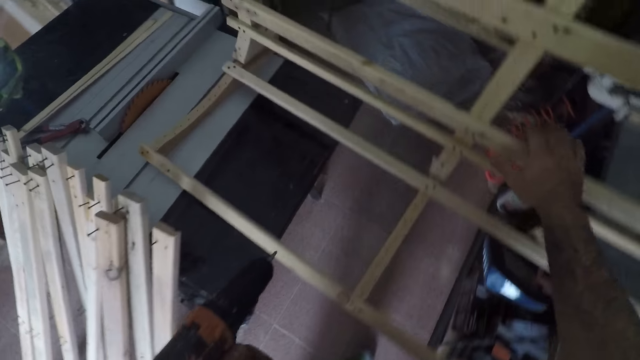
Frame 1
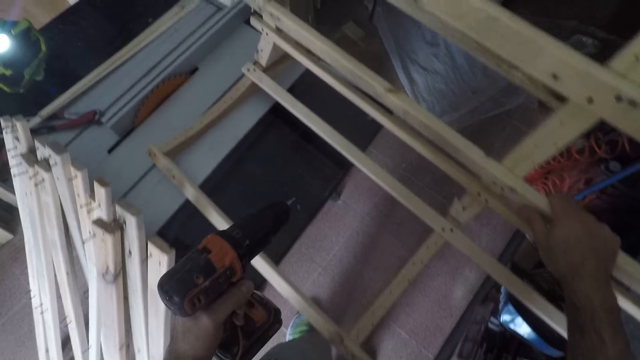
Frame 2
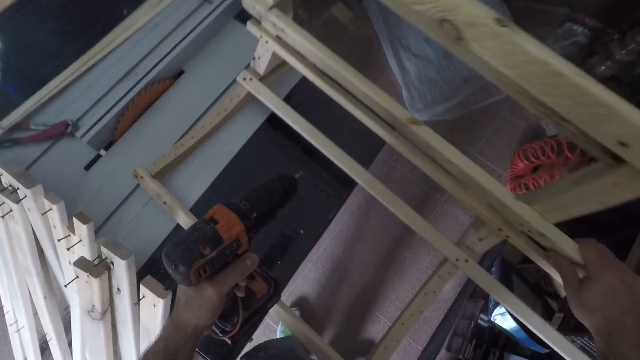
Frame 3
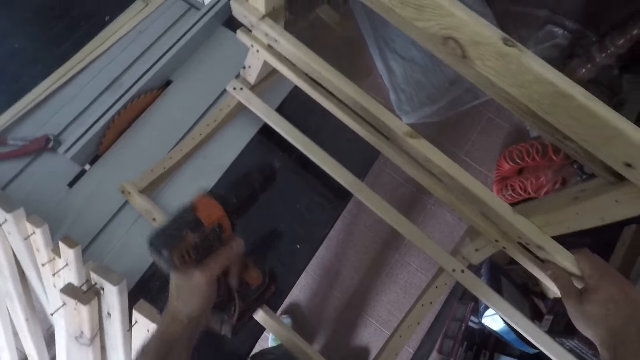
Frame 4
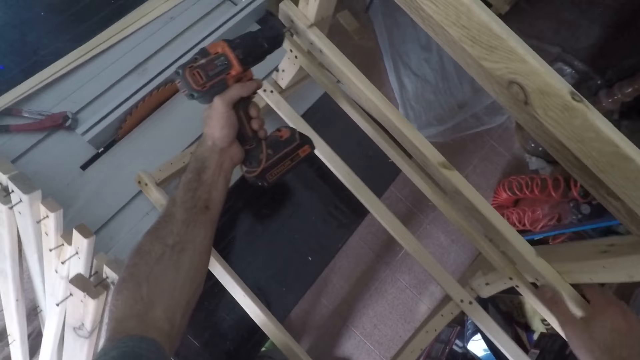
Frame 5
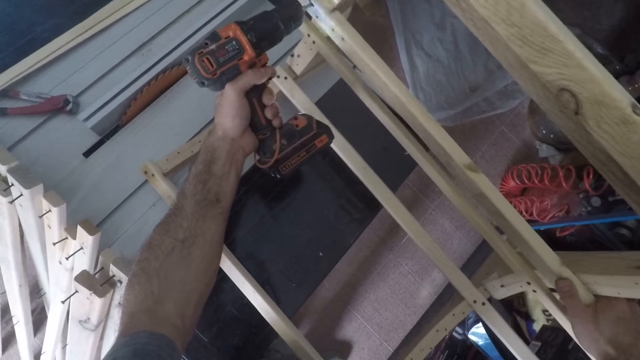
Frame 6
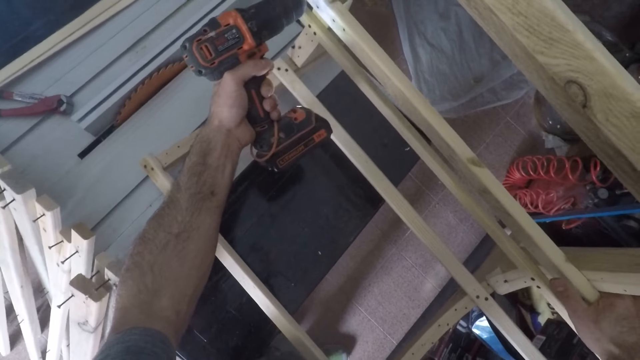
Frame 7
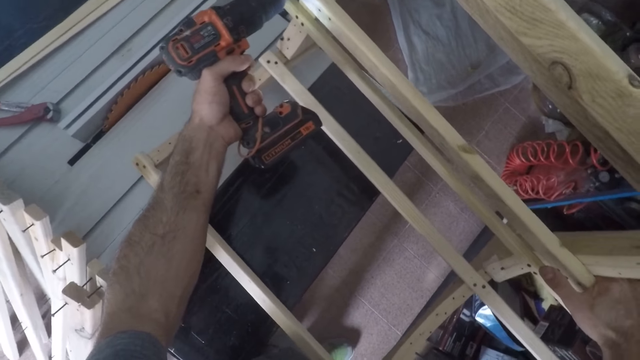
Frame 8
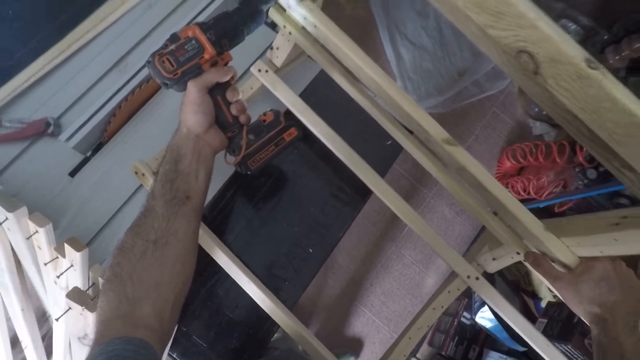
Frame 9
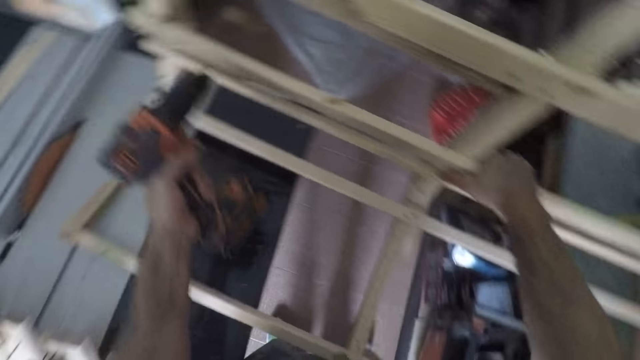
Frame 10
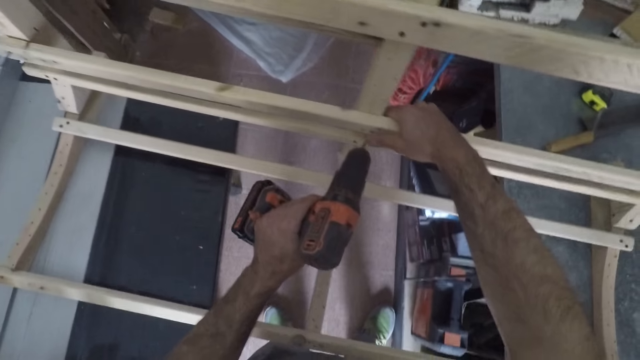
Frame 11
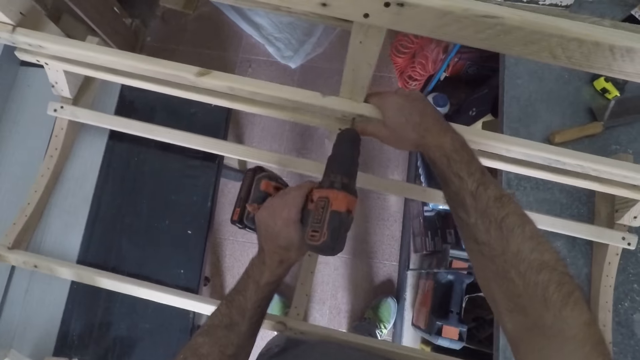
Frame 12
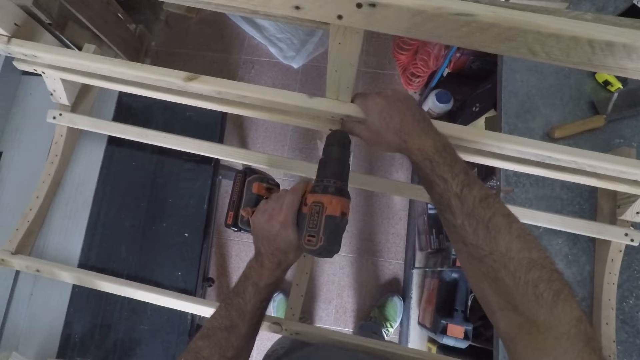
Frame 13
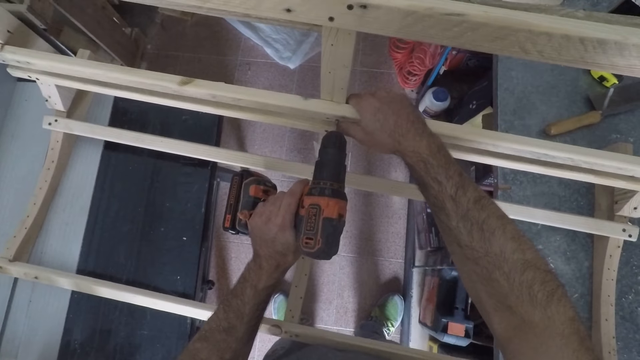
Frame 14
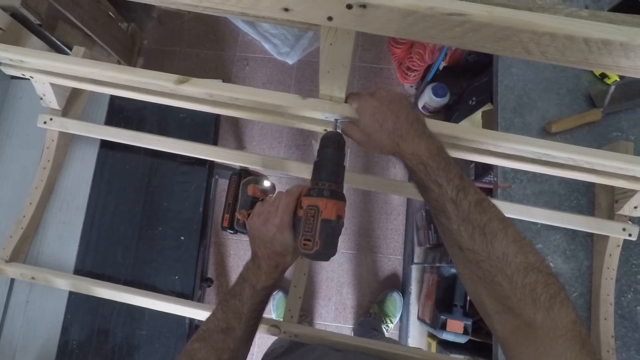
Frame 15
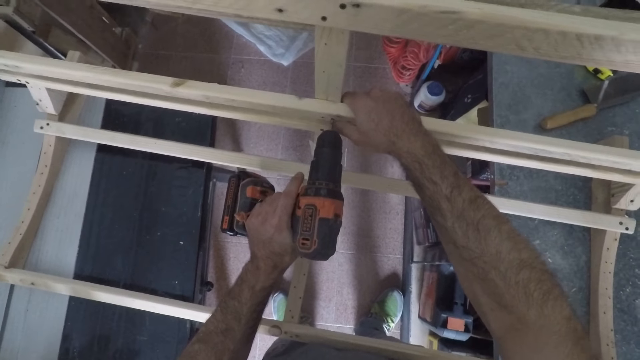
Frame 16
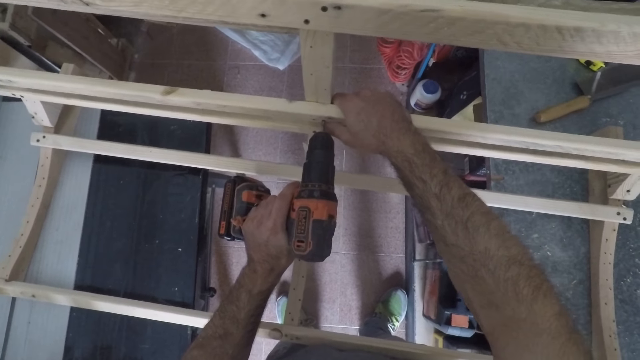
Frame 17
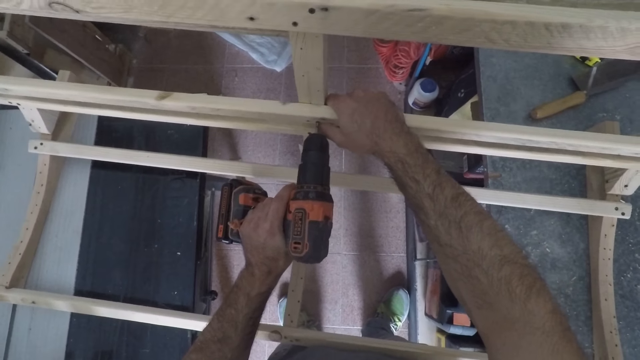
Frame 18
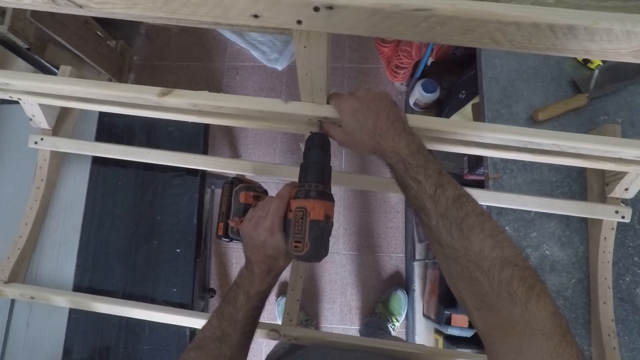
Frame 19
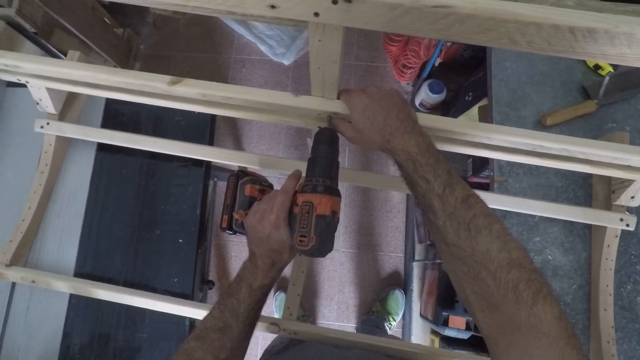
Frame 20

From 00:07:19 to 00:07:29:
The camera wearer moves towards the wood. They hold the wood. They place the drill on the wood. They detach nails from a wooden unit in the framework. They move the drill towards the middle of the wood. They unscrew the nail.

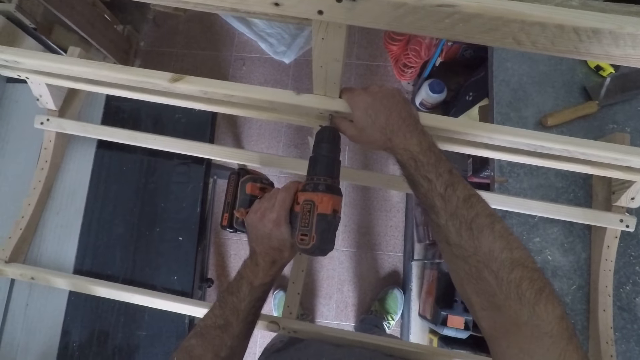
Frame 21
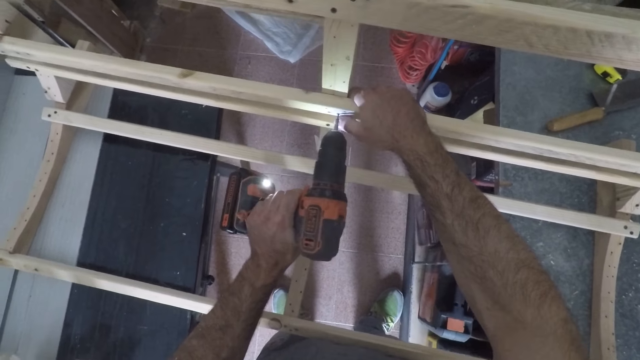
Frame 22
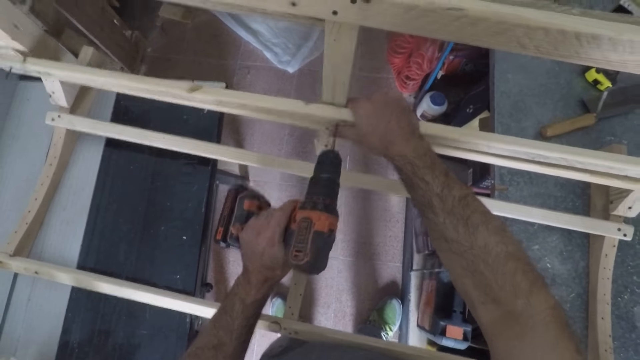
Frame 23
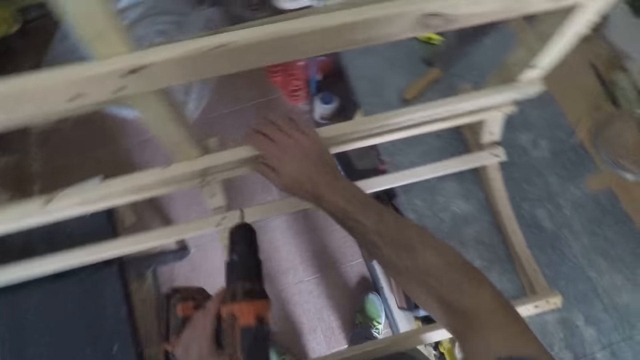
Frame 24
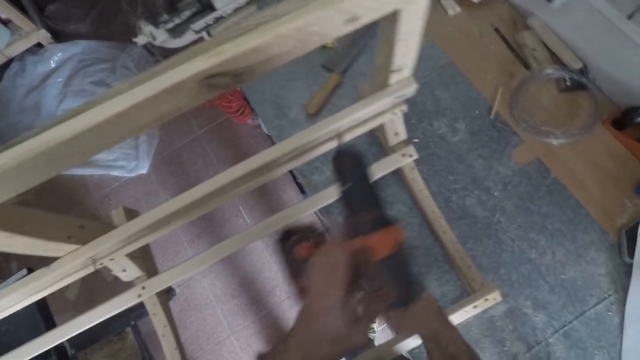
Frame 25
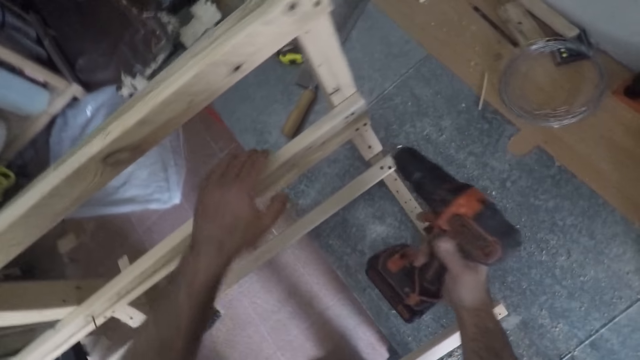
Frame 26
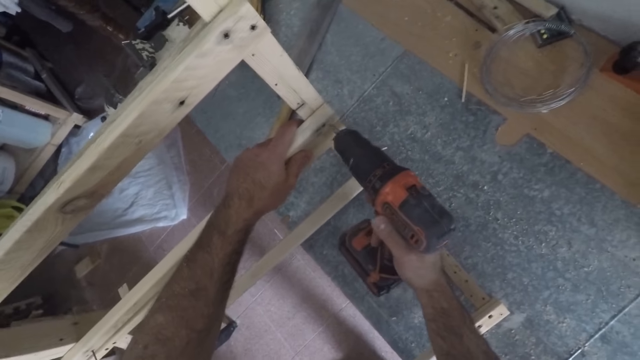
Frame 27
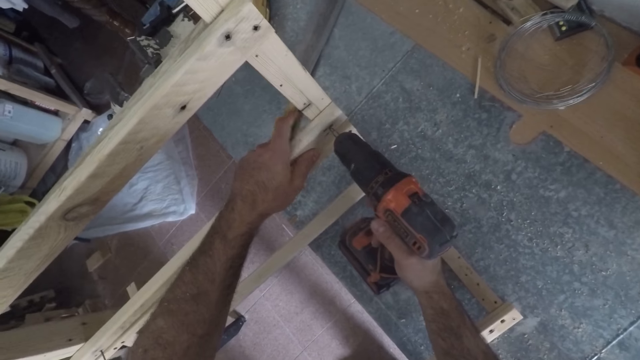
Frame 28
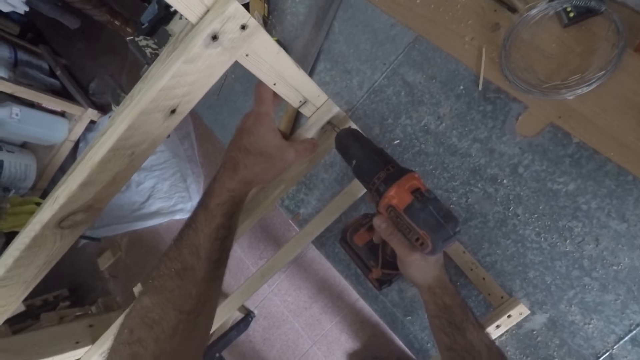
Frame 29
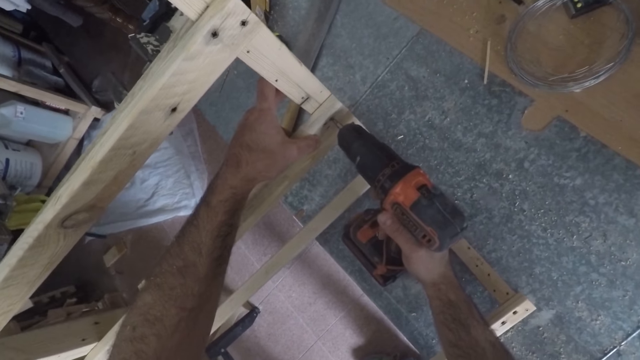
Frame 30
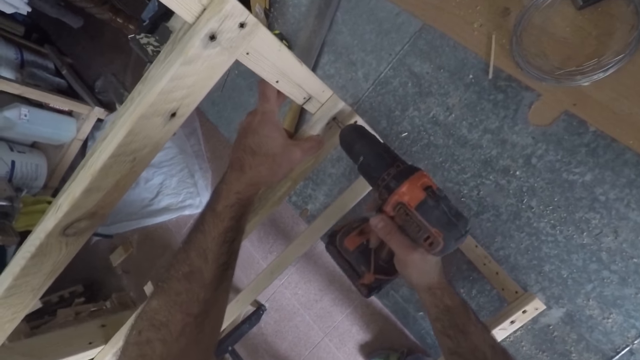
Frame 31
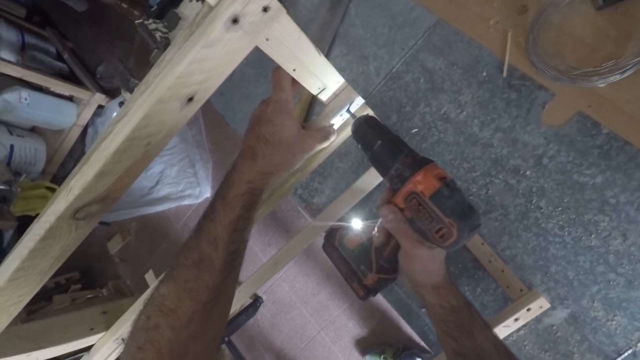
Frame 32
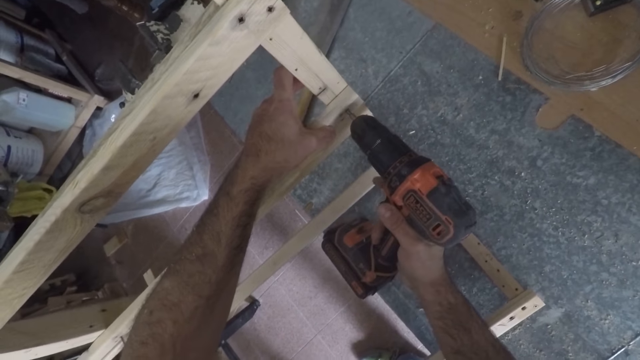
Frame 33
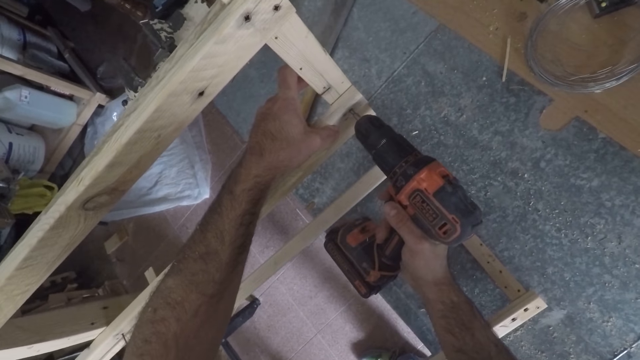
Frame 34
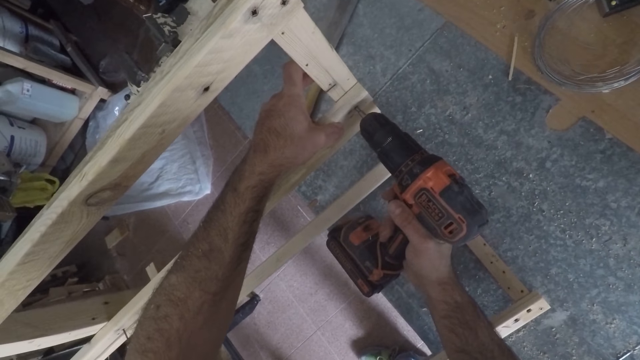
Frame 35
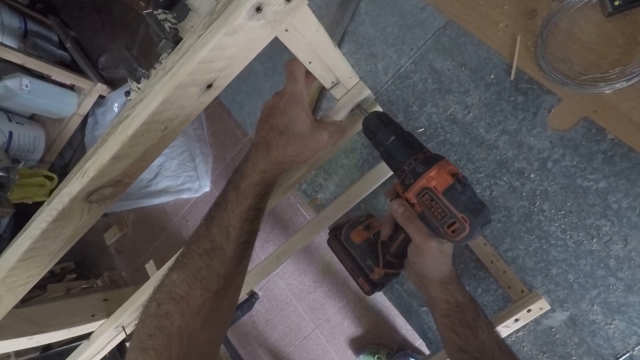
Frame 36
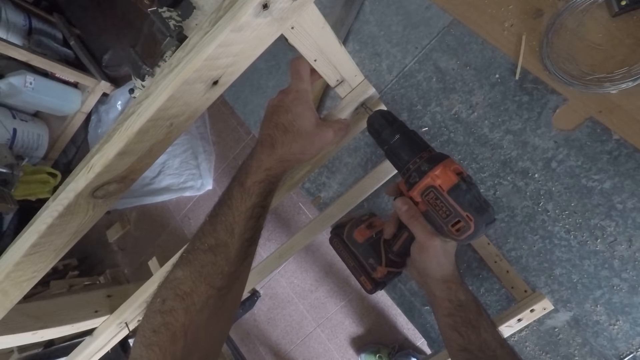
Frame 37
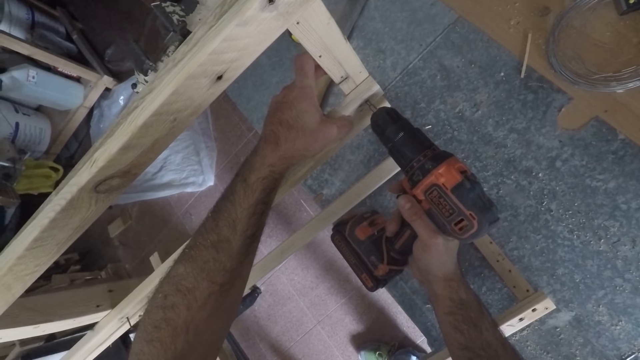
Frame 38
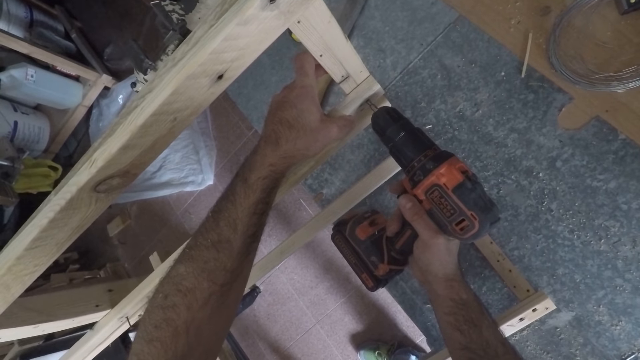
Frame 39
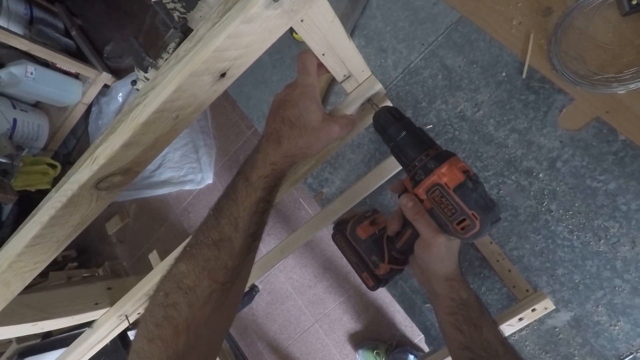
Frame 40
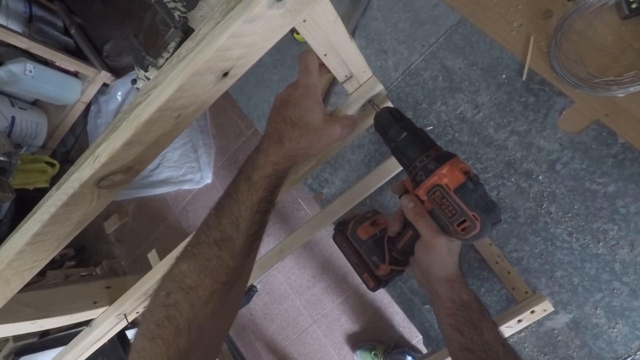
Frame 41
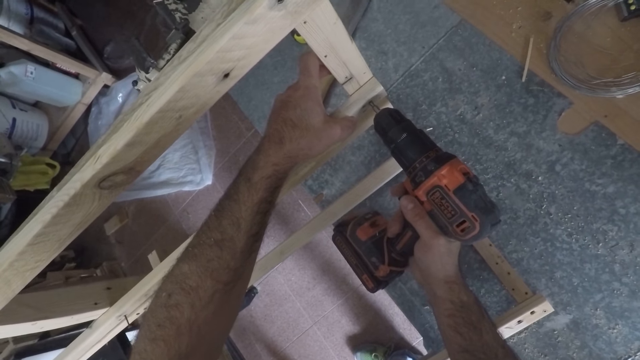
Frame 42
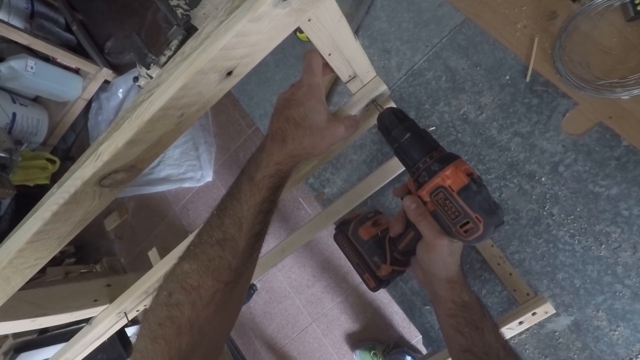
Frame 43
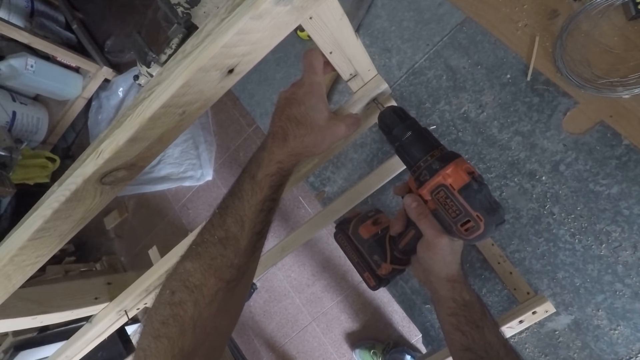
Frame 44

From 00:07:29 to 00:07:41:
The camera wearer places the drill on his other hand. He places his hand towards the edge of the wood. He places the drill on the wood. He unscrews the nail.
